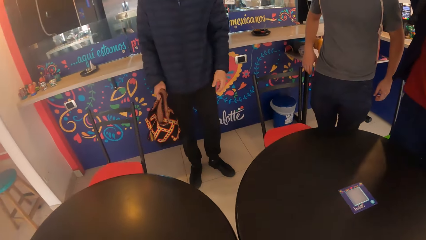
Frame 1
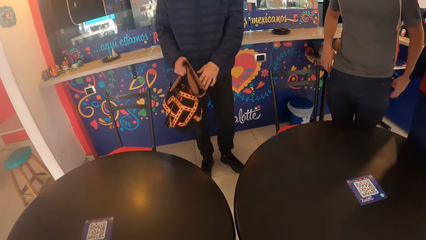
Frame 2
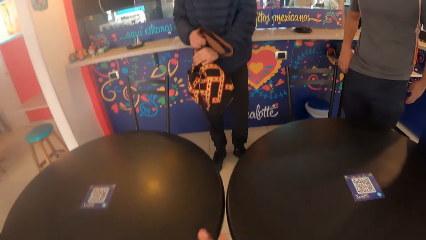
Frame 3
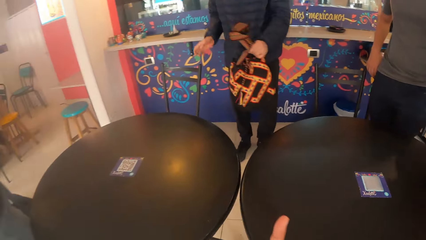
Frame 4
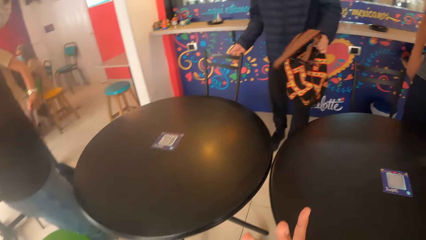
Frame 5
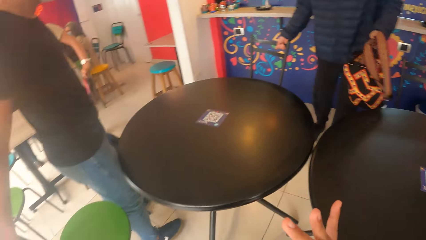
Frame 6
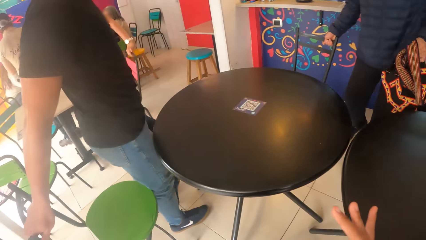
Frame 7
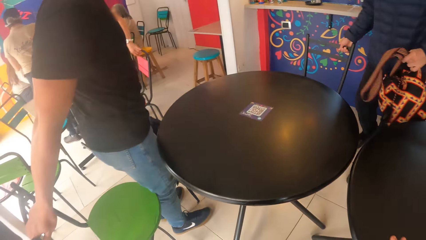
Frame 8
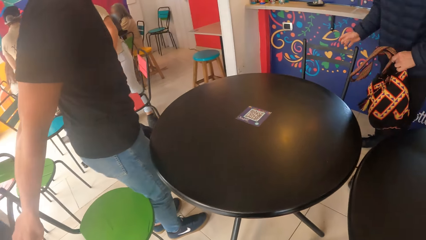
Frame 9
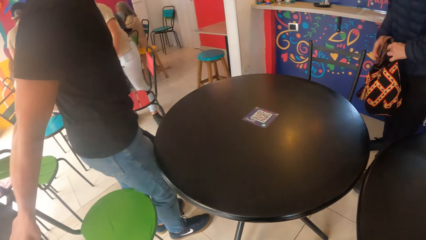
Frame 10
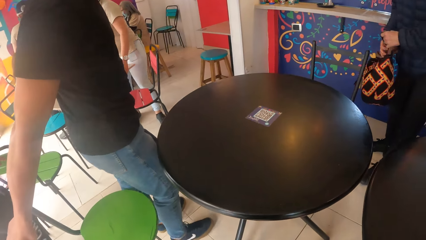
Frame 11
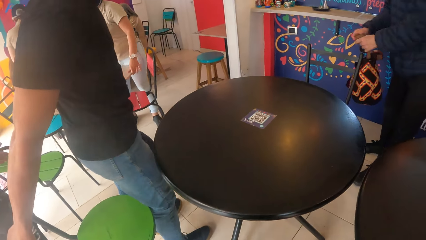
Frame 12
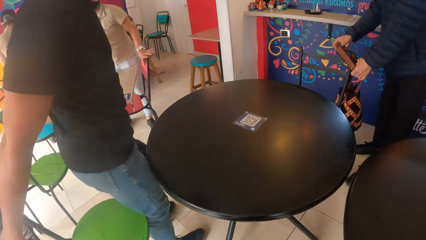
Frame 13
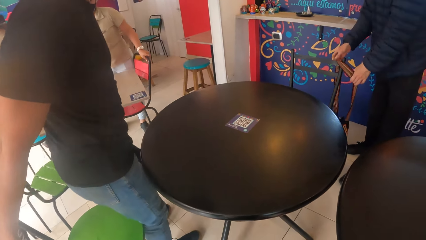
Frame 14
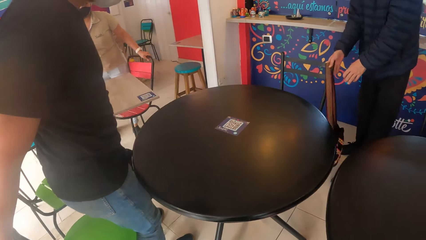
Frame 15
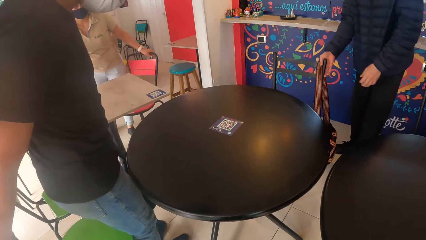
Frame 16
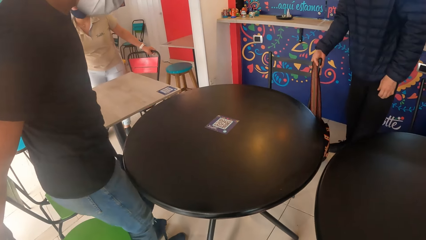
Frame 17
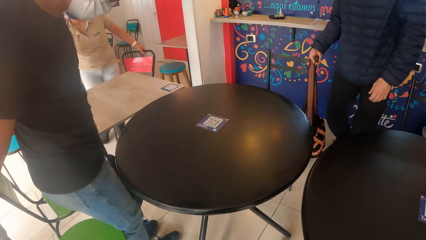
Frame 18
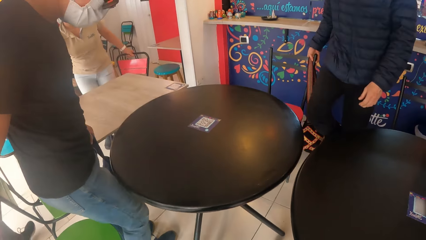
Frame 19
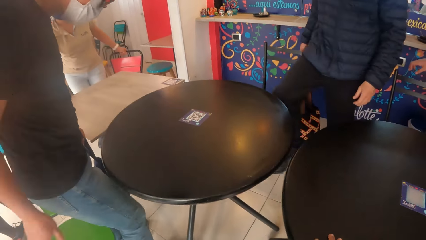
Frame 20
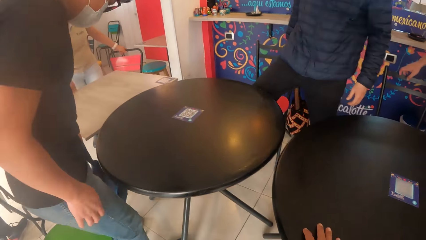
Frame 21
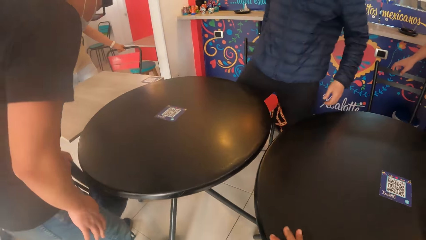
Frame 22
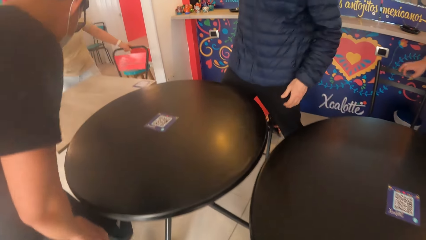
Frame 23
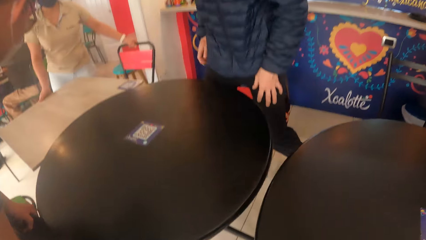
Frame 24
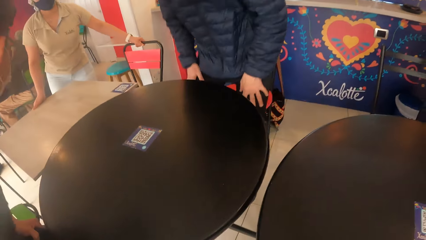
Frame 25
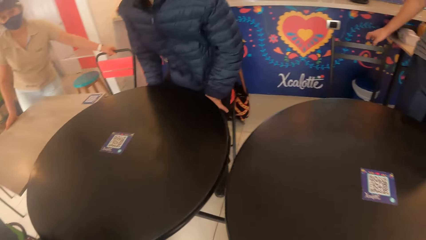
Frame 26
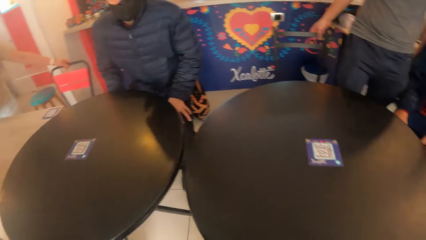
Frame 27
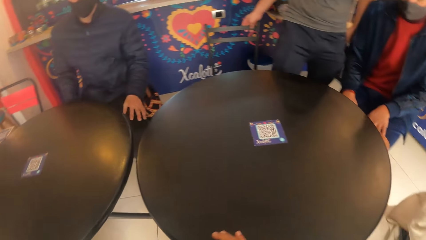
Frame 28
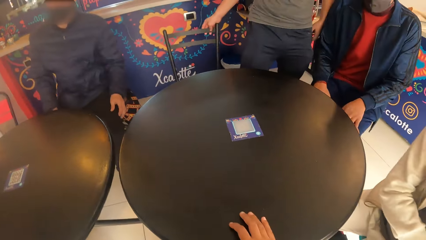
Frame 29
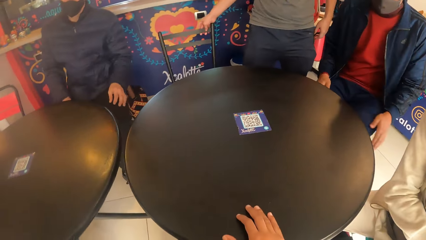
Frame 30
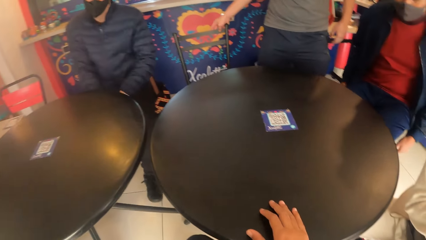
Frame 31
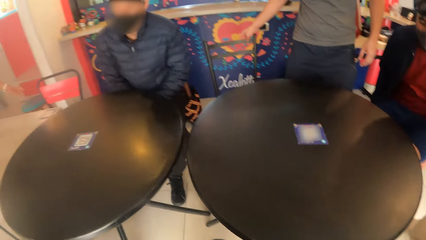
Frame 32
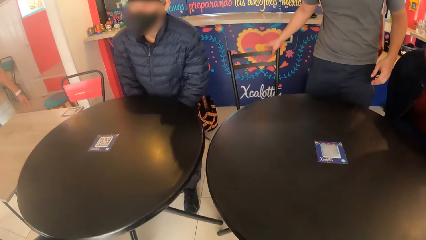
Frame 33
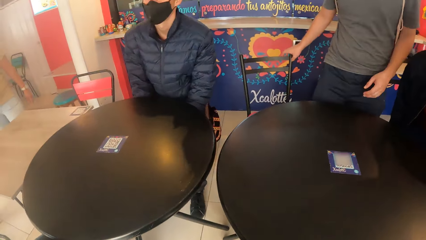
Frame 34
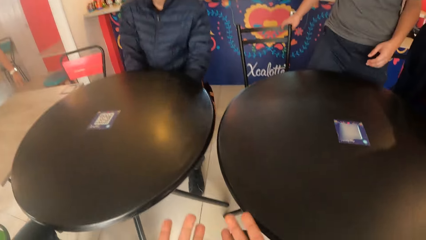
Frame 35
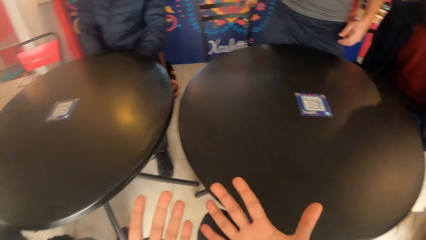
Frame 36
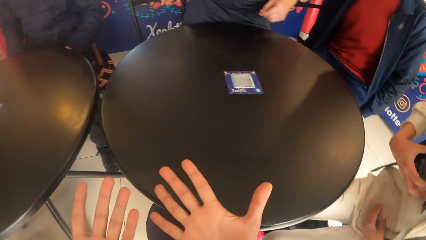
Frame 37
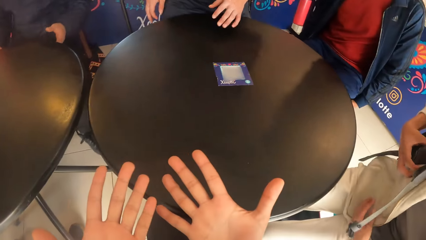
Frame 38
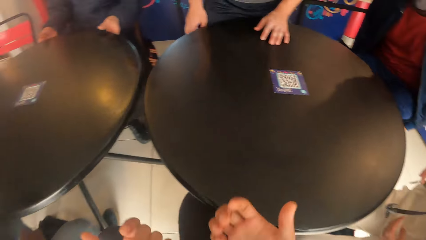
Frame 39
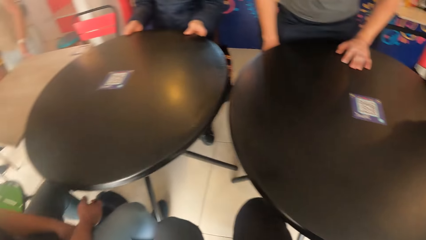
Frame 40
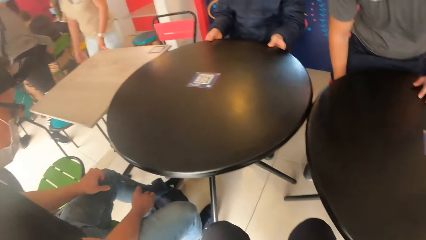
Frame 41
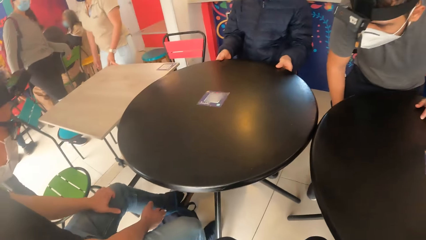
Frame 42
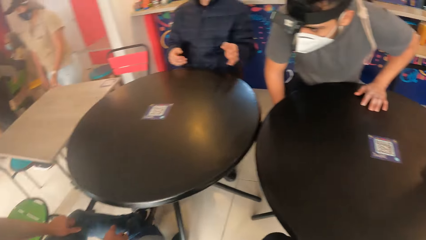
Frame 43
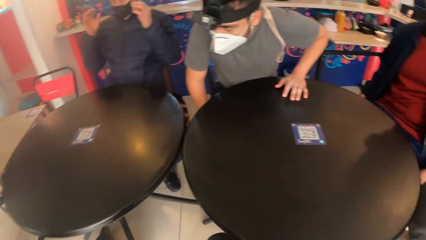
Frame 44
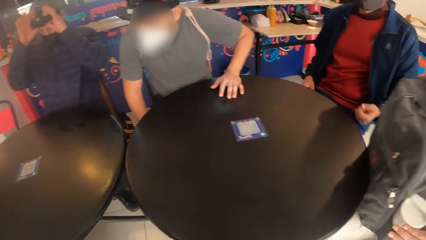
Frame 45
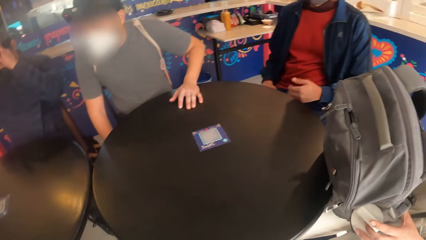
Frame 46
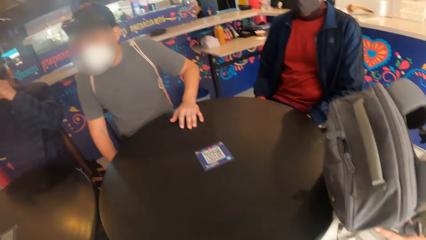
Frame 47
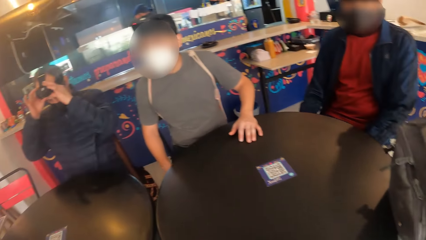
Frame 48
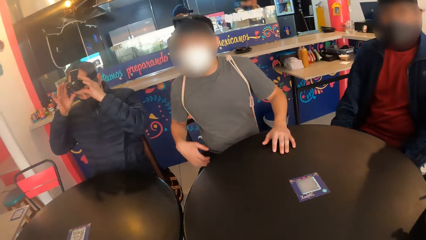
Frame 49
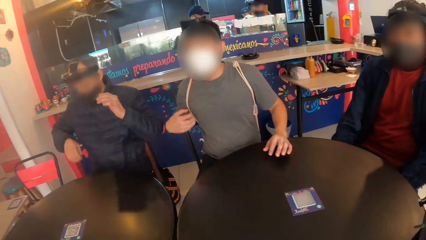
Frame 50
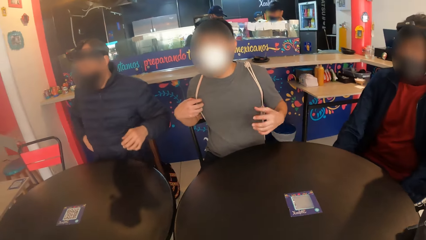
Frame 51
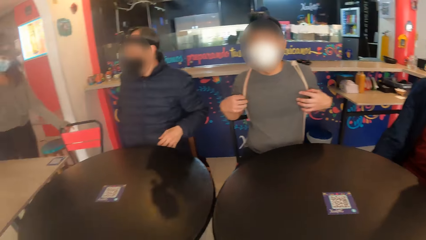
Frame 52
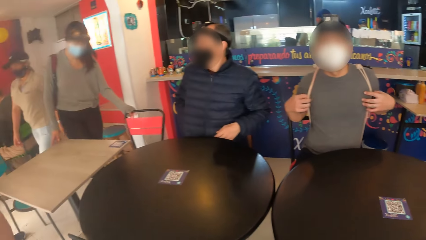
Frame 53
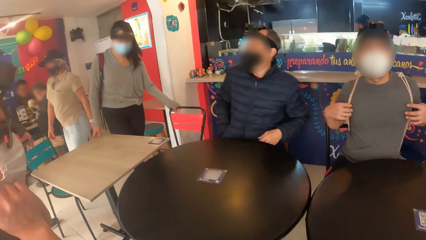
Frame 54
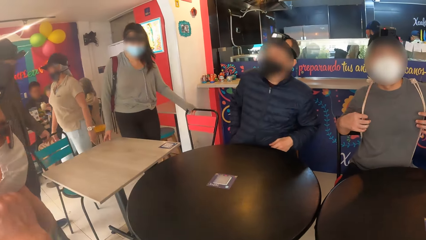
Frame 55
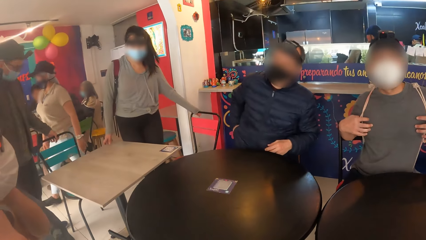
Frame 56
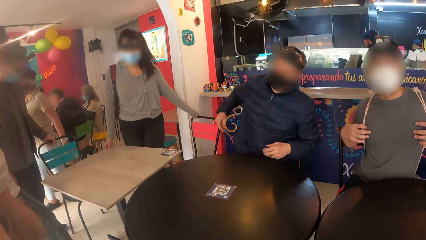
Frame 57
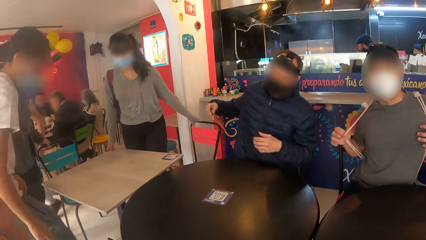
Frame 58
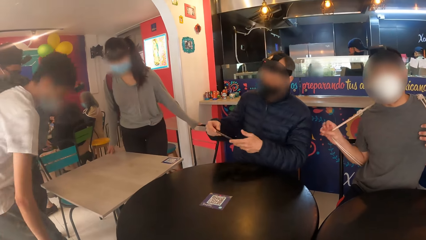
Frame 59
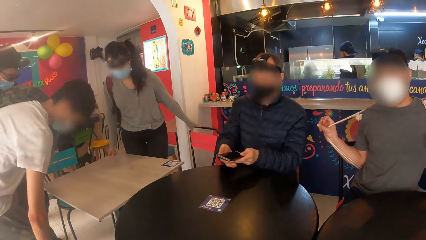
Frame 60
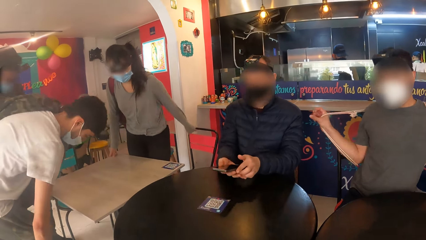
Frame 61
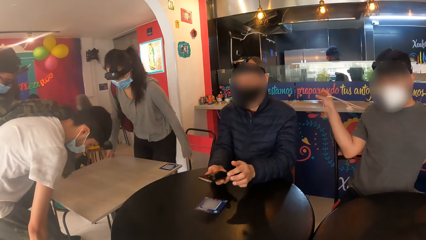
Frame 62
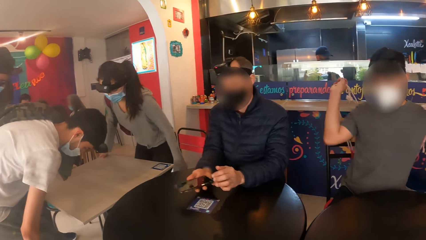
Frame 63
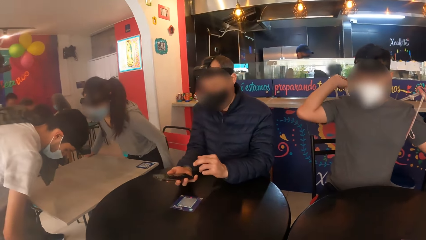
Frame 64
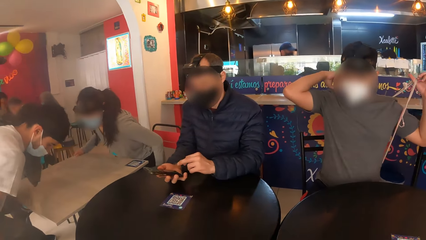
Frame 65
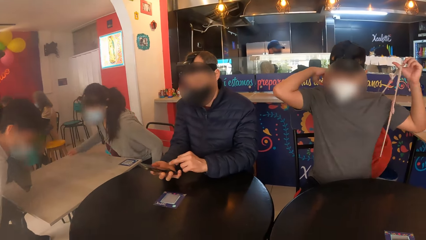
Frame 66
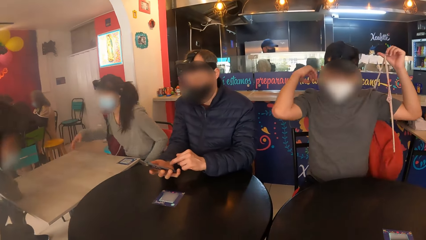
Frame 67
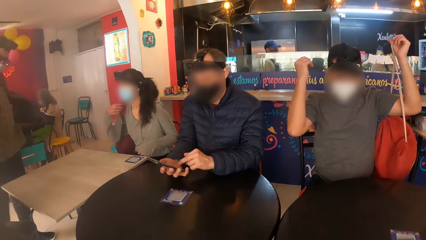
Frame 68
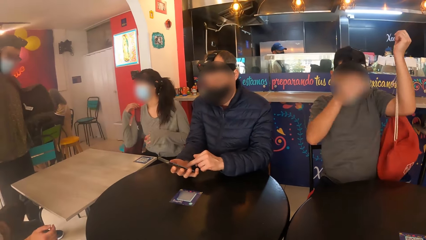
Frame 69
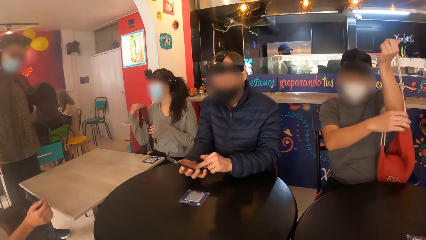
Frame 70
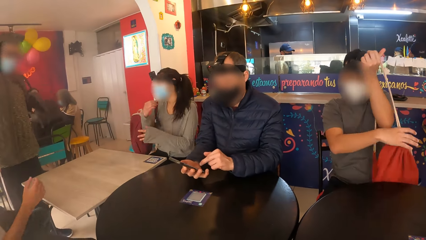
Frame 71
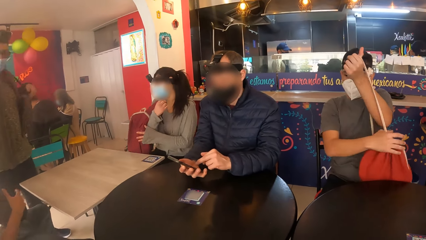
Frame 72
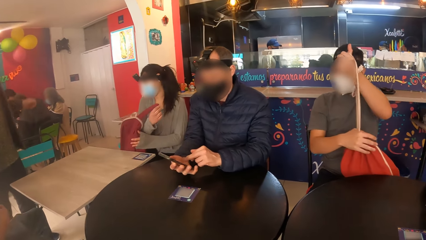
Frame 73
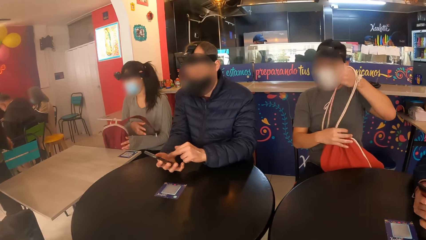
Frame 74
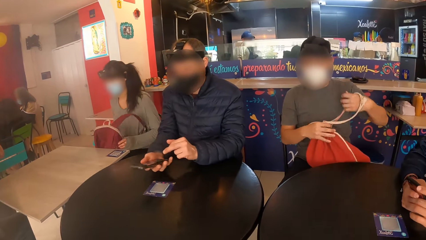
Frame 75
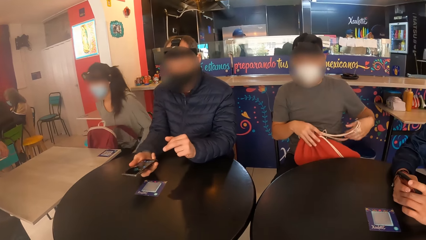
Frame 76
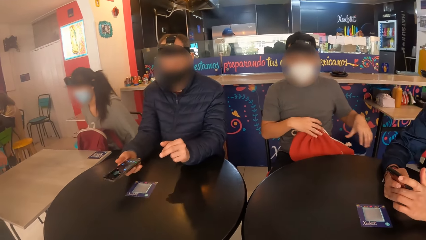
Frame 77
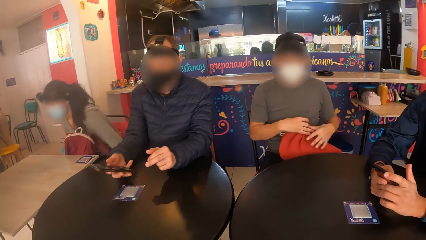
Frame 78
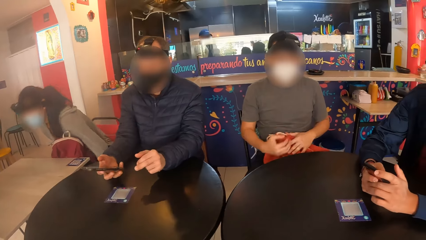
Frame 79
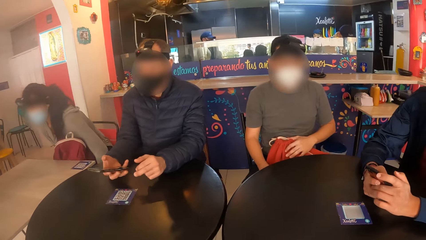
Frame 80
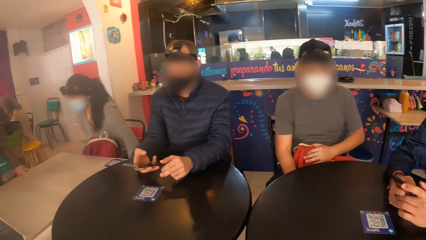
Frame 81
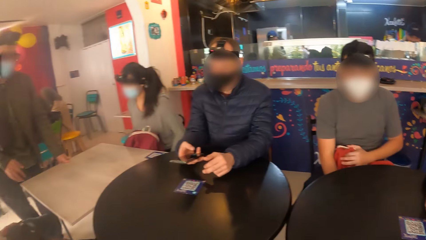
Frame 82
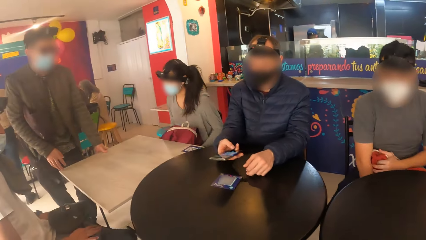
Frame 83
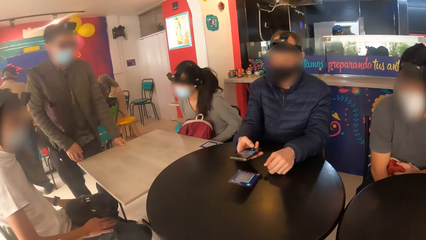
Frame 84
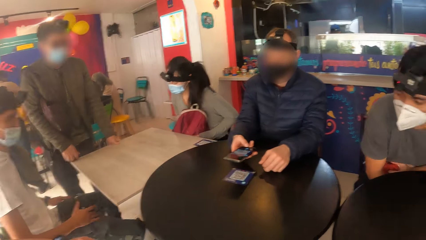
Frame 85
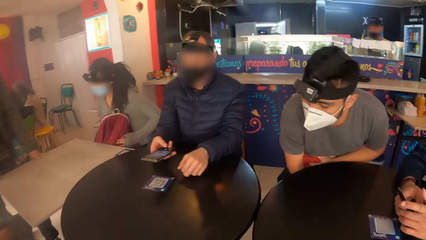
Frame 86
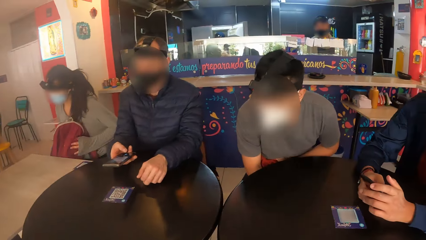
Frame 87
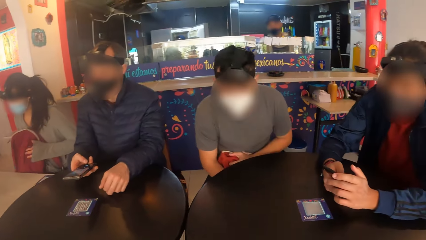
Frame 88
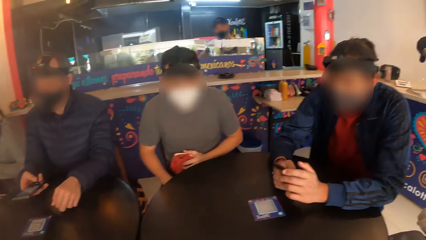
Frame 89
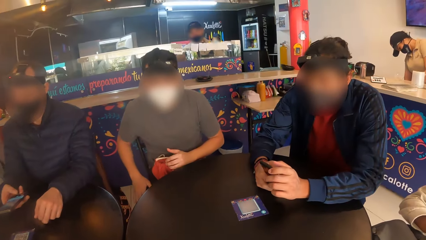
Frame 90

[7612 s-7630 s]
The camera wearer sits on the chair and lifts a hand. A man drags the red chair across the floor with his right hand. A waiter rearranges the beige table with both hands. Another man adjusts the green chair in his right hand. The camera wearer looks around. The first man hangs the bag on the red chair with both hands. The waiter rearranges the red chair with her right hand. The camera wearer pulls out the red chair from under the table with her right hand. She puts a hand on the table. She sits on a yellow chair. The second man sits on the green chair. The first man sits on the red chair. A third man moves the red chair in his right hand across the floor. The camera wearer removes the hand from the table. She looks at the hands. She looks around. The third man sits on the red chair. The first man adjusts a camera on his head with both hands. A woman moves the red chair in her left hand on the floor. A fourth man moves a blue chair in his left hand on the floor. The first man removes a phone from his pocket with his left hand. The third man removes a bag from his shoulder with both hands. The woman sits on the red chair. A fifth man sits on a chair. The woman removes a red bag from her shoulder with her right hand. The first man operates the phone in both hands. The woman adjusts the red chair with both hands.
